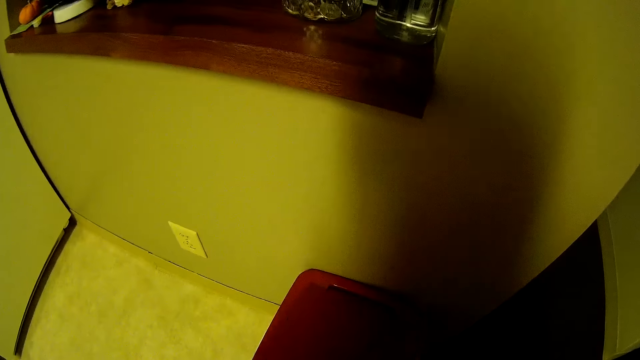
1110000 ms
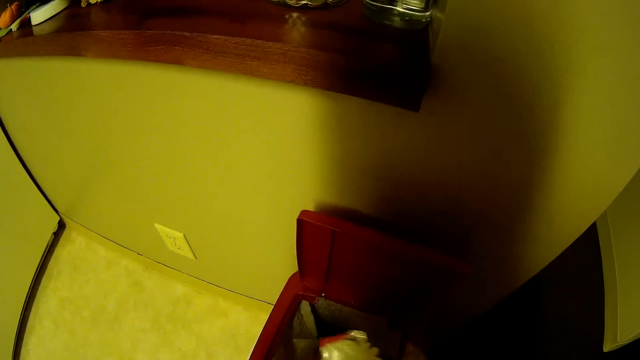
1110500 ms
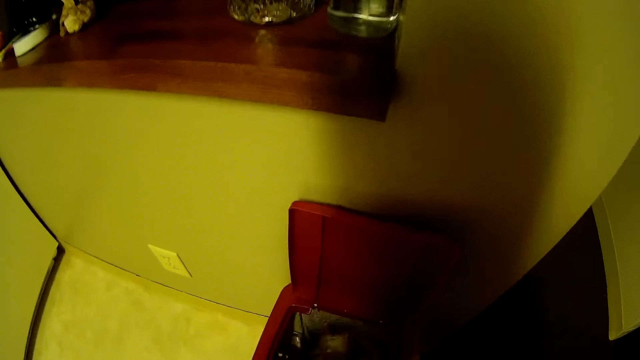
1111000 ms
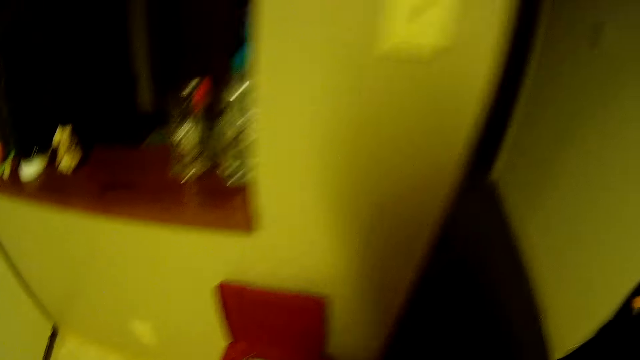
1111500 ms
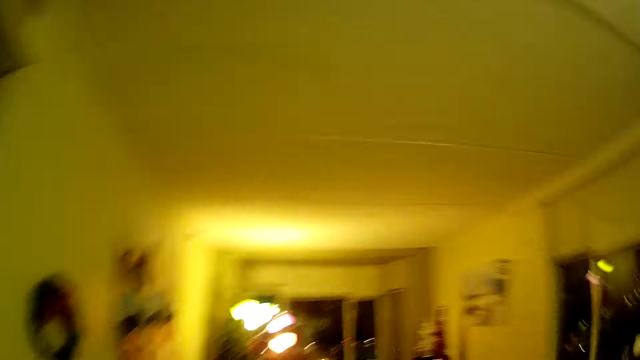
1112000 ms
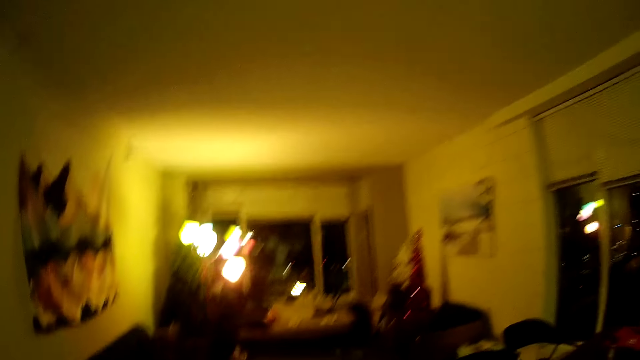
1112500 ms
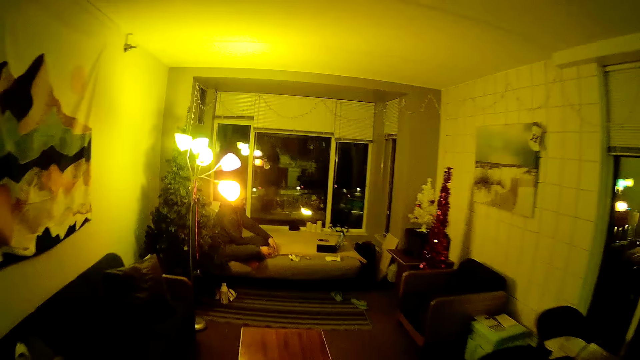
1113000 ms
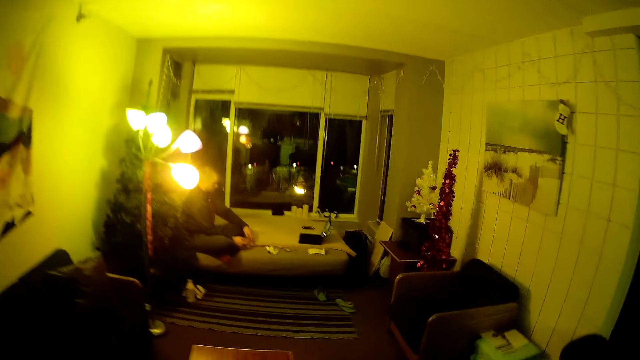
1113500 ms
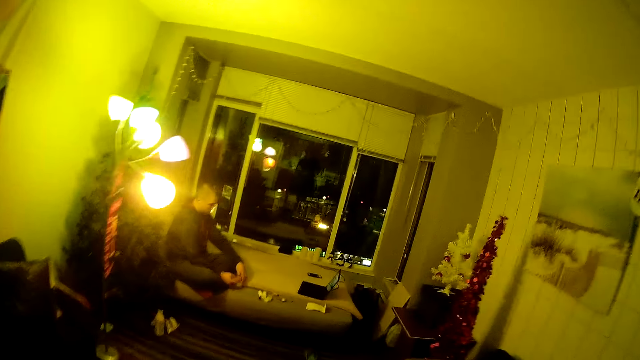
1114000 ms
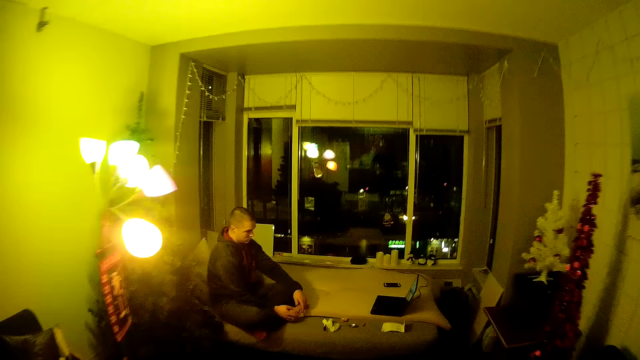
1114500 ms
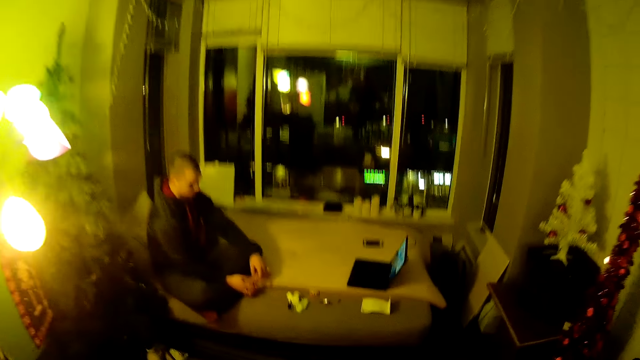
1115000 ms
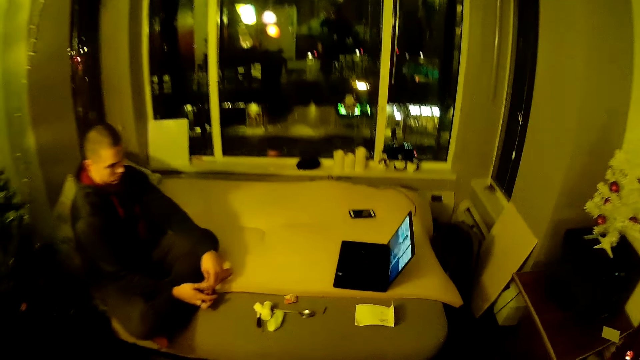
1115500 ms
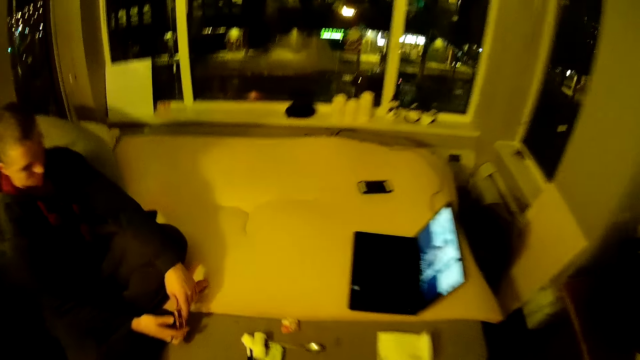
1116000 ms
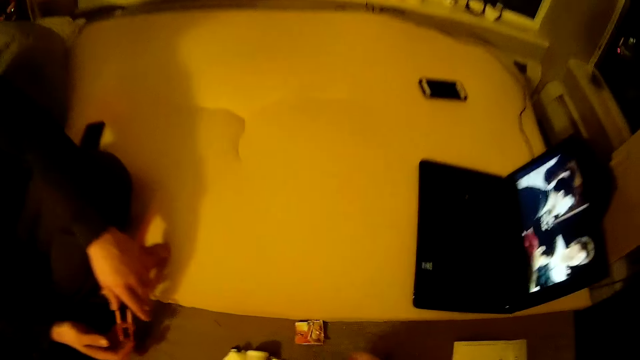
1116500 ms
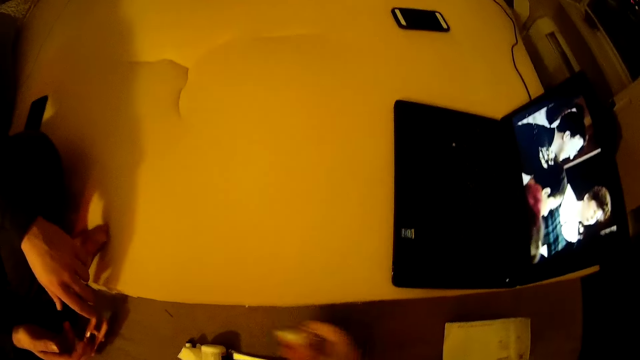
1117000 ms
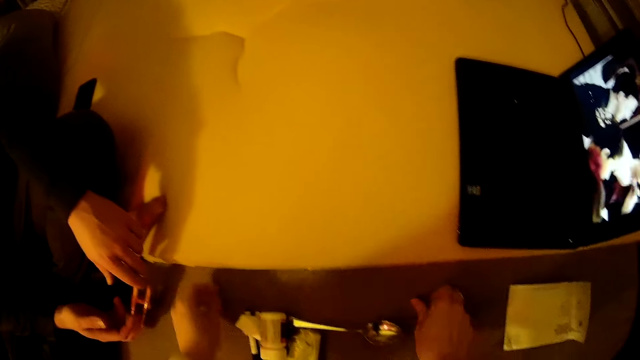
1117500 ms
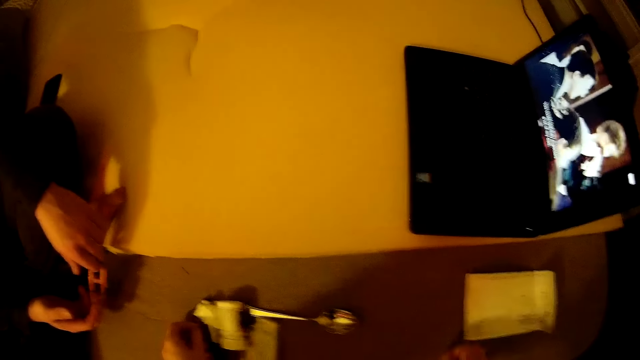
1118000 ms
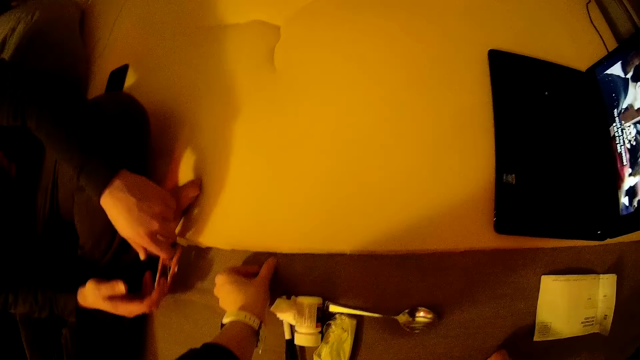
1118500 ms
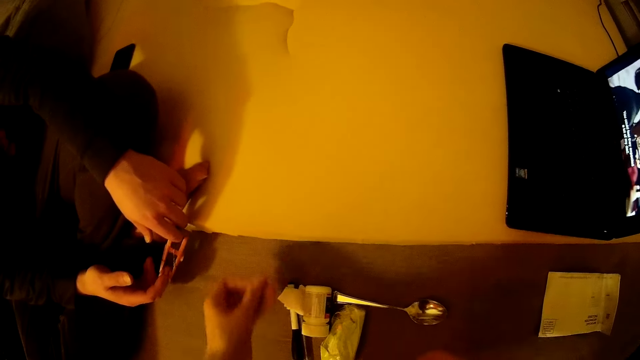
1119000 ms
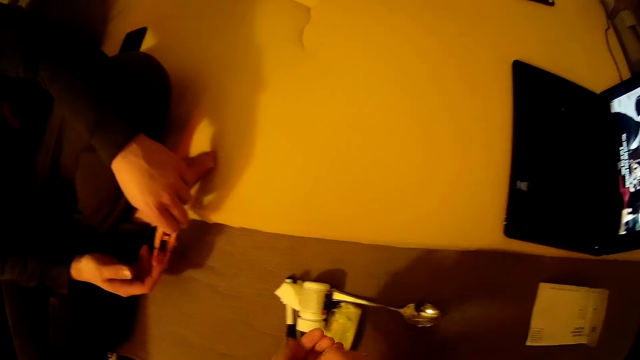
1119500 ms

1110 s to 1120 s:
The camera wearer places the paper in the bin. They throw litter in a dustbin. They turn around the room, walk around the room, and pick items from the bed. They take a paper from the floor.

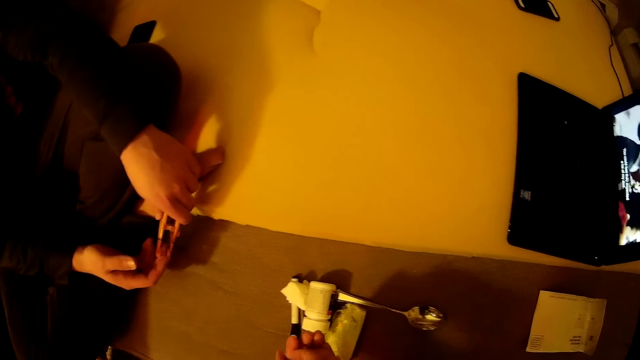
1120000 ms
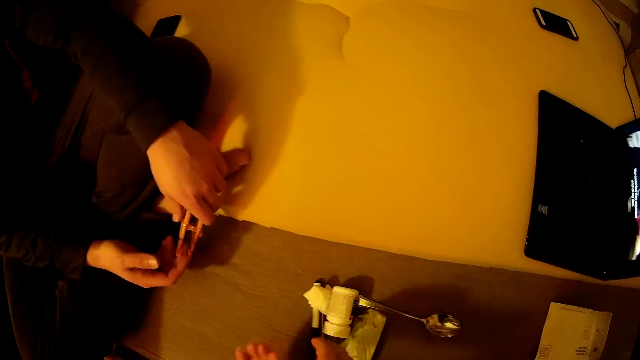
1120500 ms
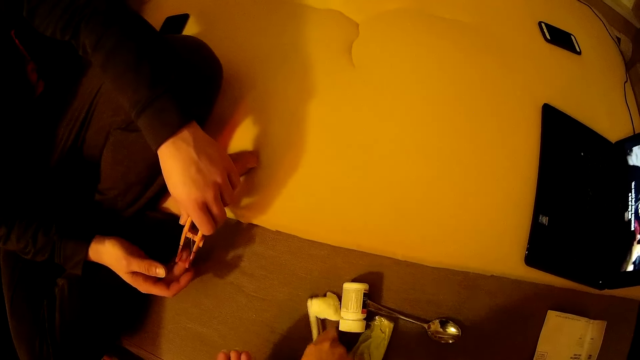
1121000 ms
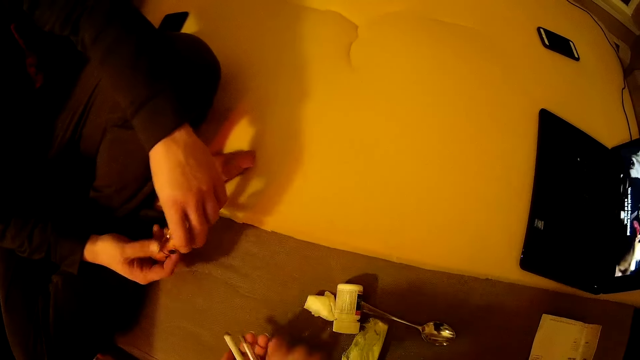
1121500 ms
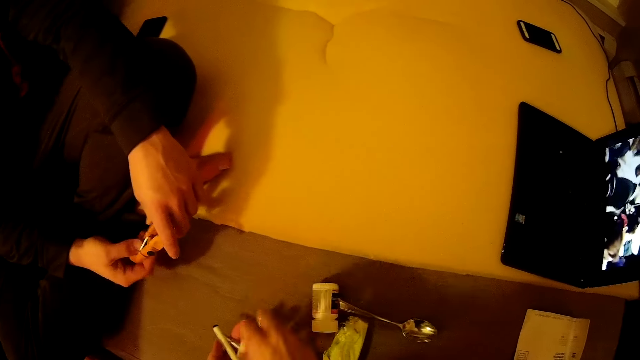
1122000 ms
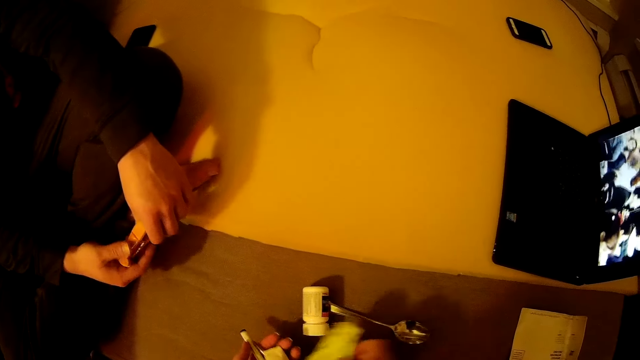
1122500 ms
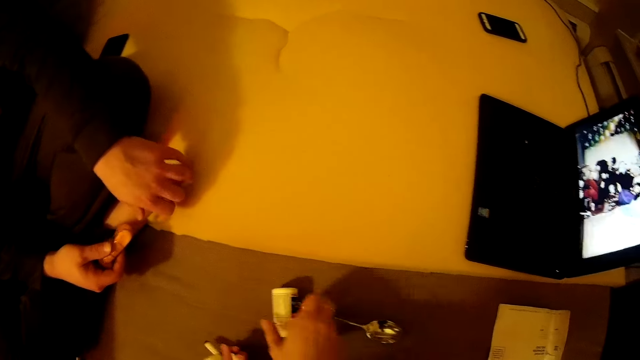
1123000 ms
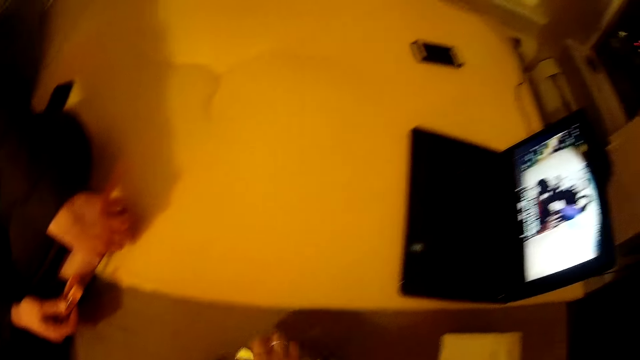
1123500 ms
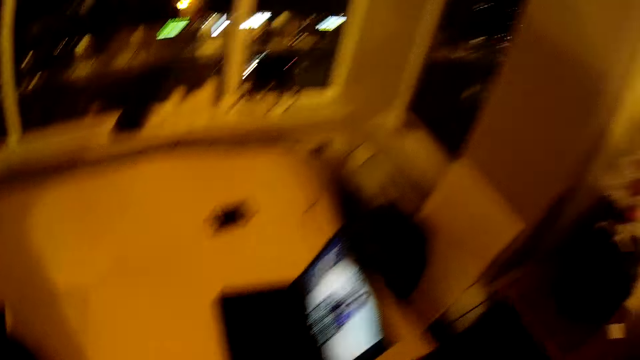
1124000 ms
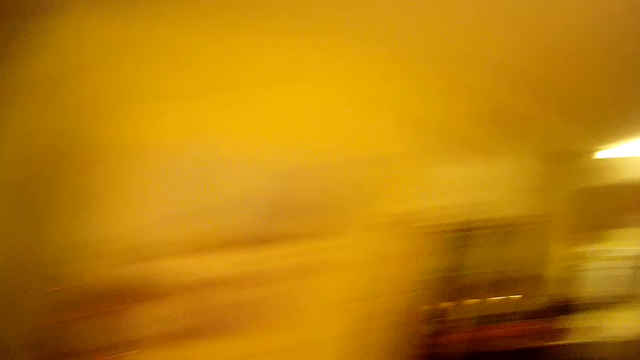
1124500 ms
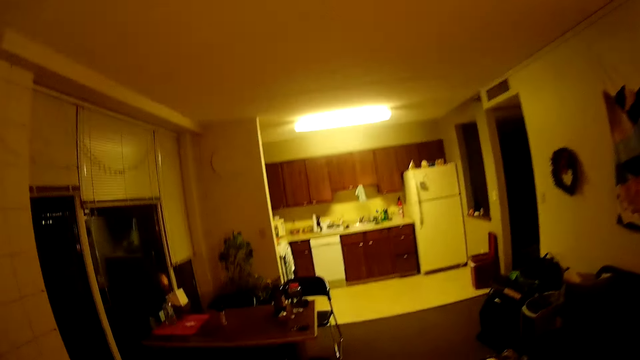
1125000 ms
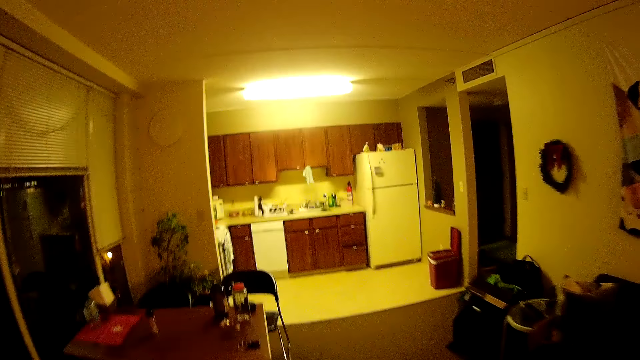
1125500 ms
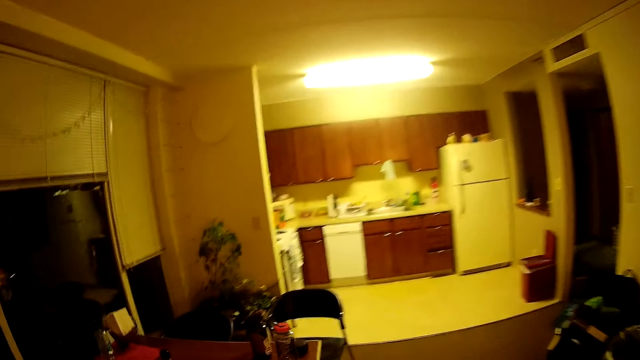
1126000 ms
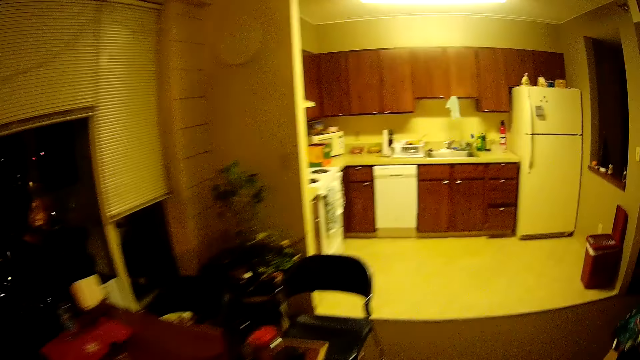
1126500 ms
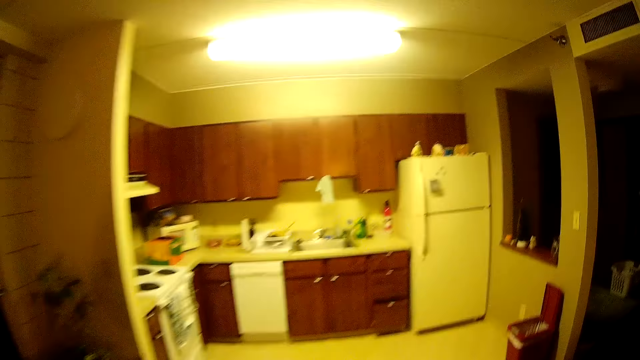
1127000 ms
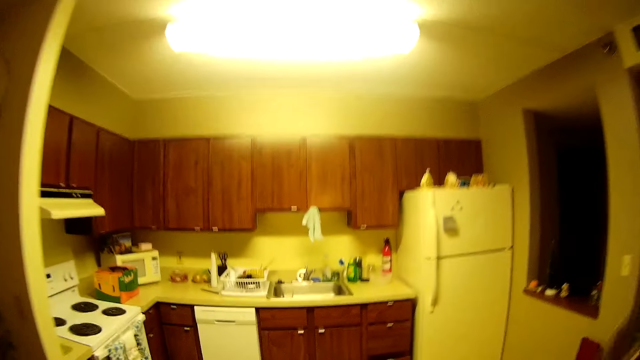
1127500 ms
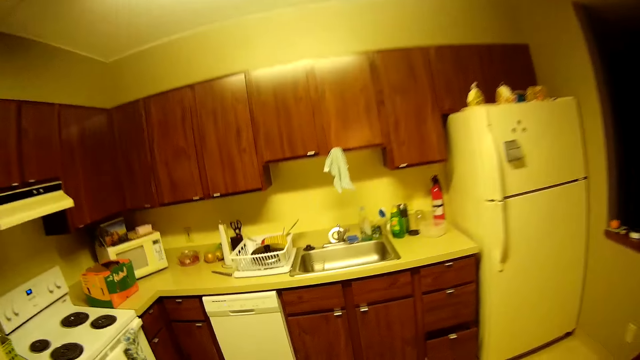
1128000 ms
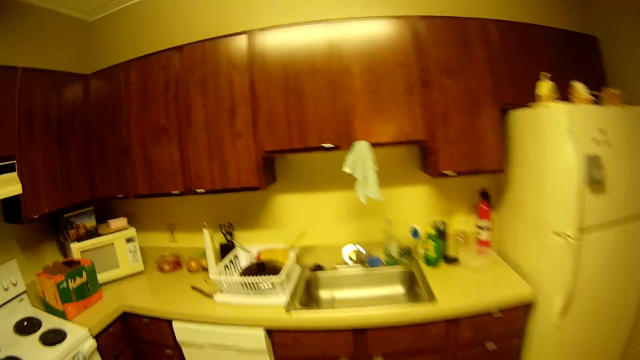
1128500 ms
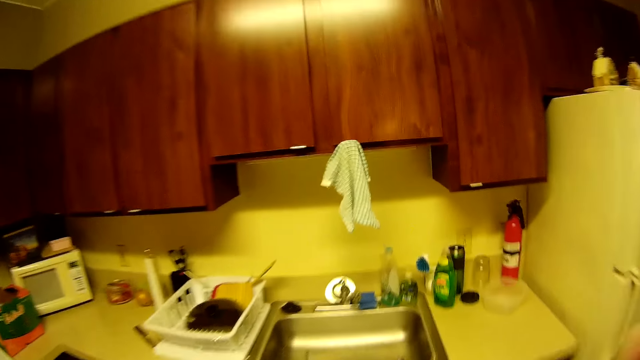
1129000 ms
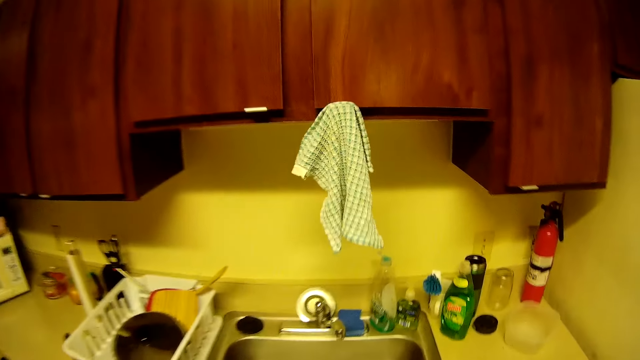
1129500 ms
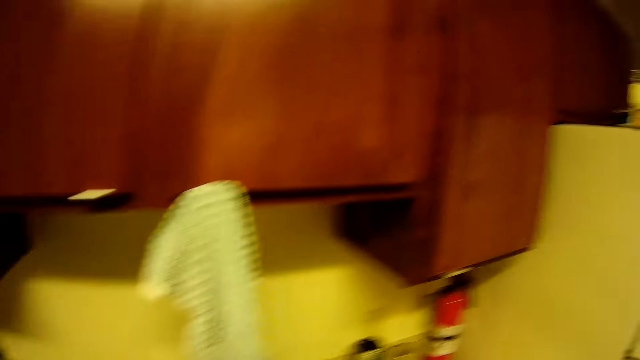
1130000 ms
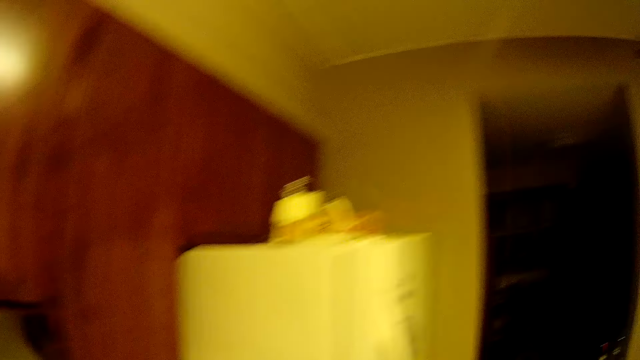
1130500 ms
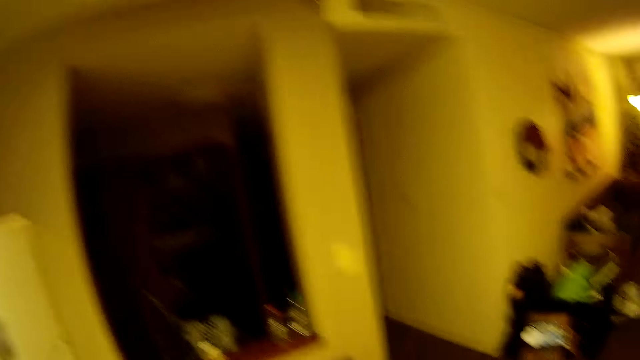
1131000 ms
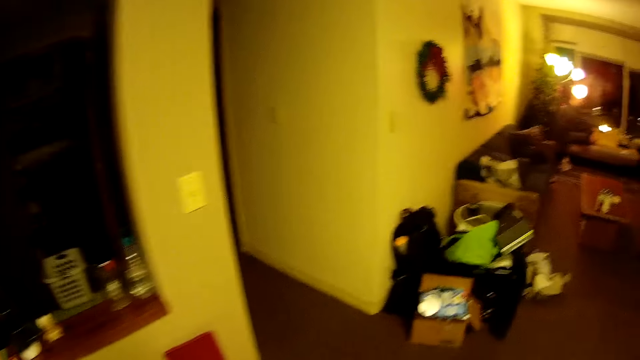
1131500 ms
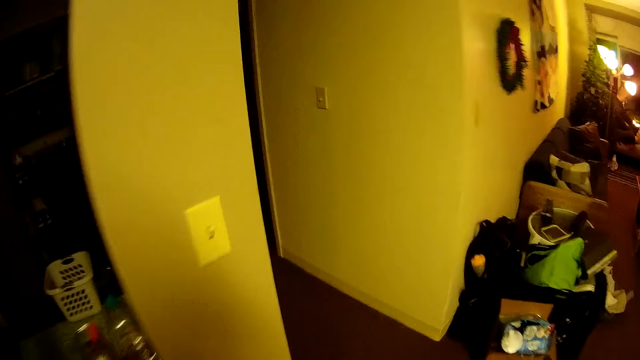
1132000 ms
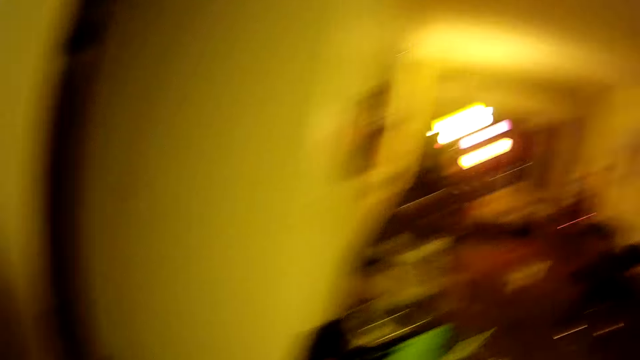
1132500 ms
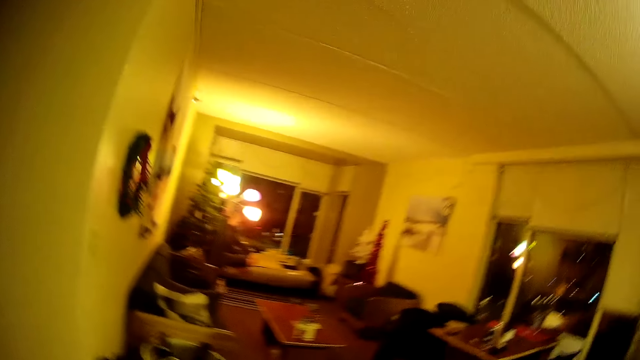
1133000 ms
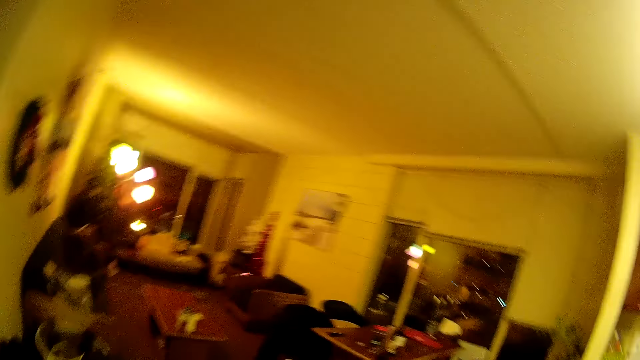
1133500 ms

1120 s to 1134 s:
The camera wearer takes a pen from the floor. A man holds a peg. The camera wearer takes litter from the floor. They take a bottle from the floor. The man watches a laptop. The camera wearer turns around the room and walks around the room. They throw the litter in the sink. They turn around the room and walk around the room.
